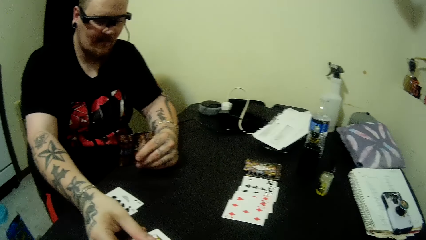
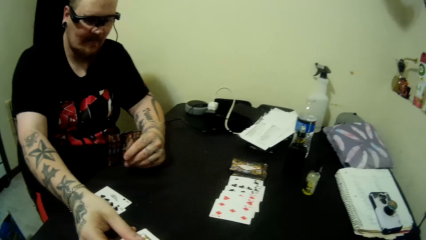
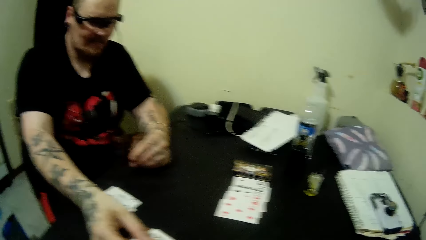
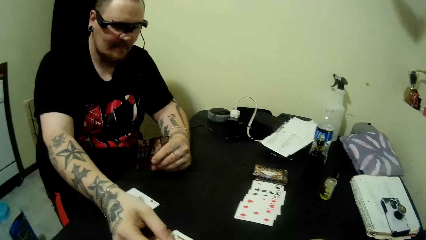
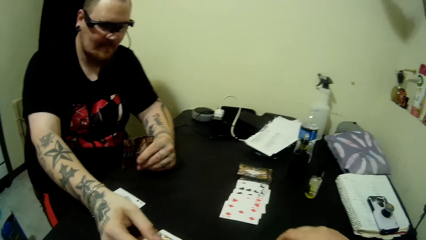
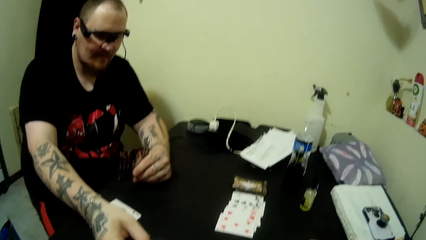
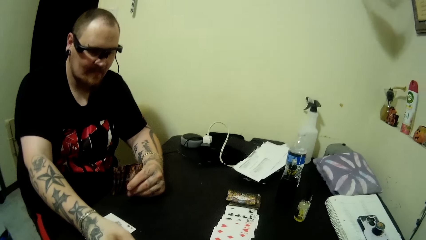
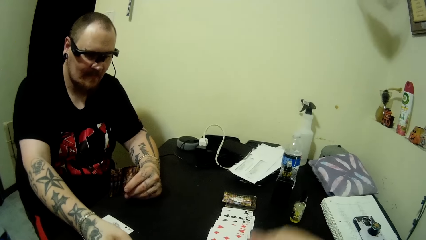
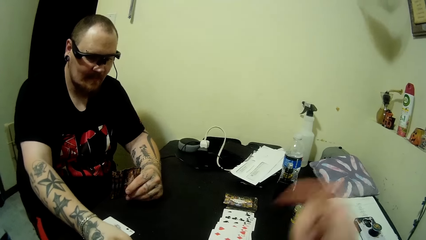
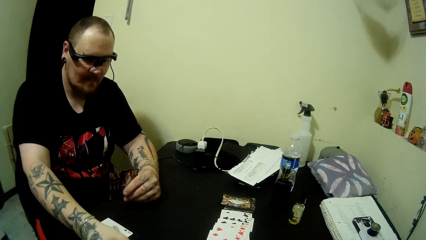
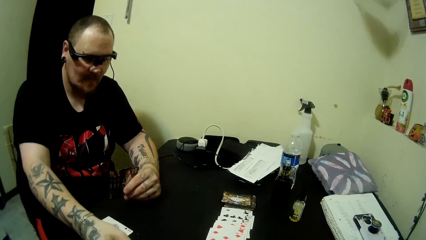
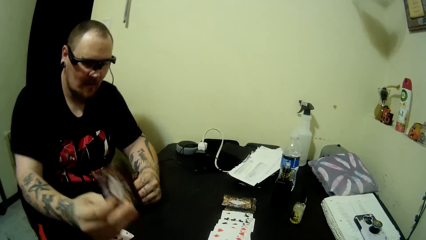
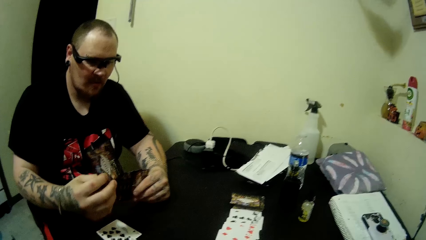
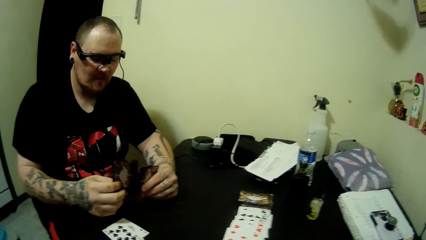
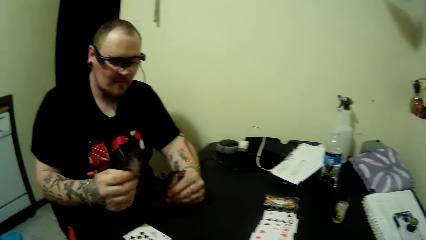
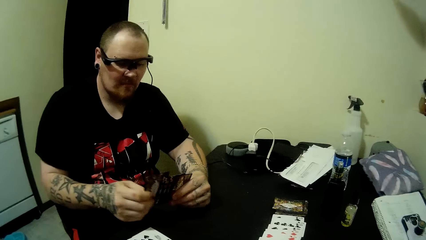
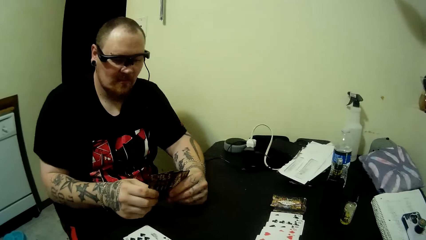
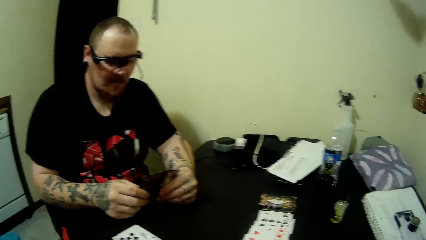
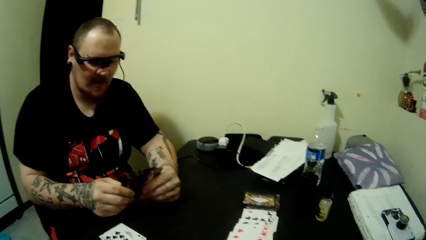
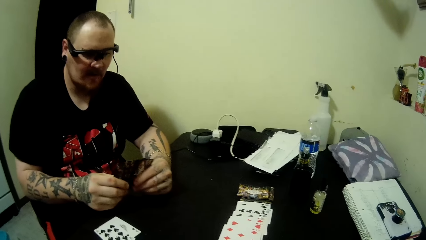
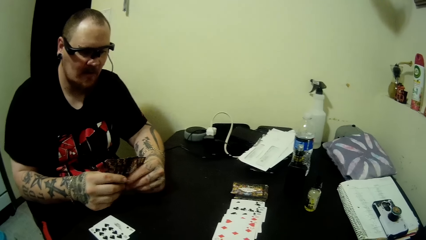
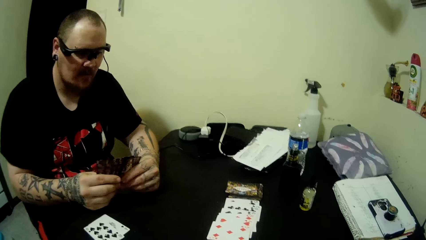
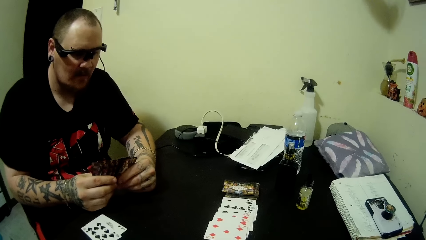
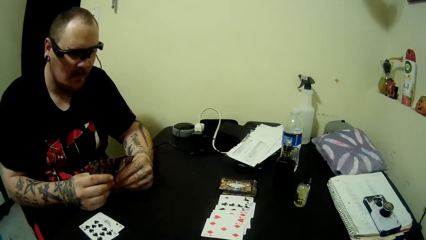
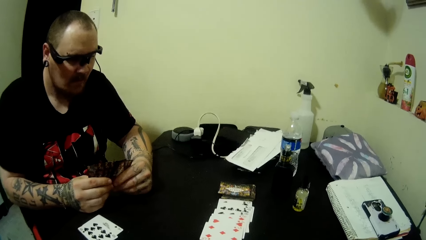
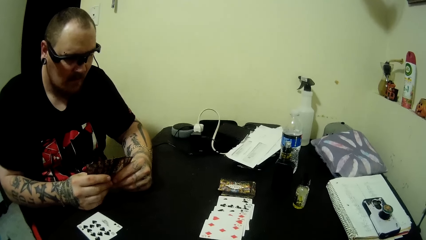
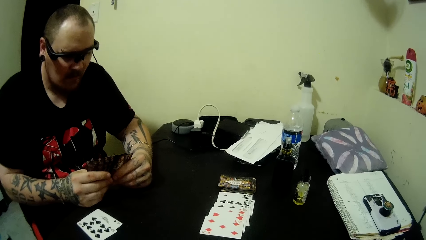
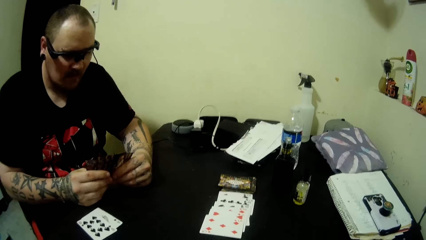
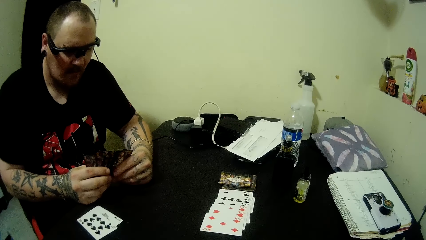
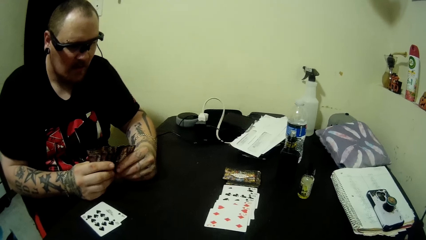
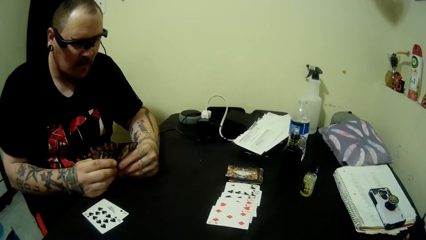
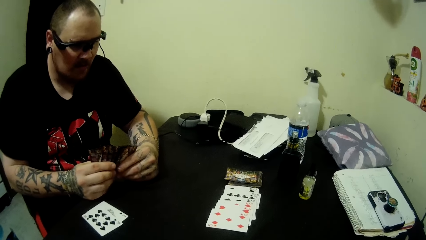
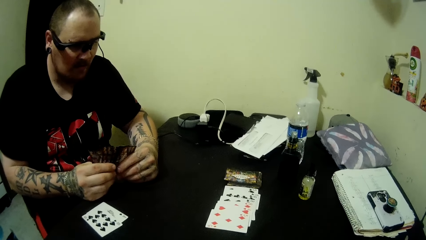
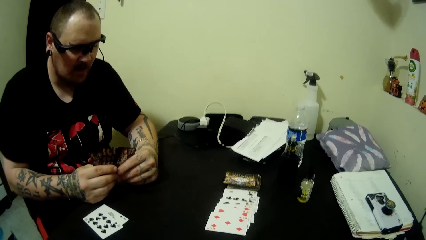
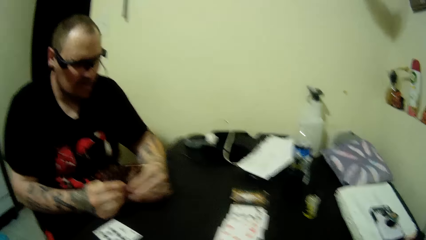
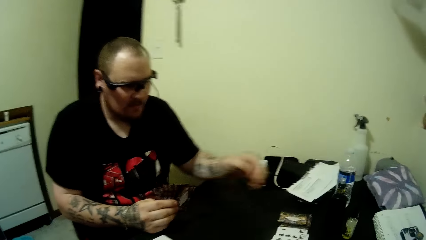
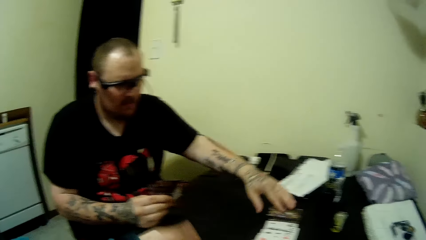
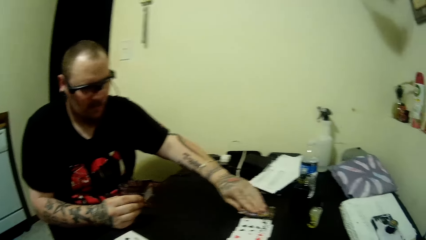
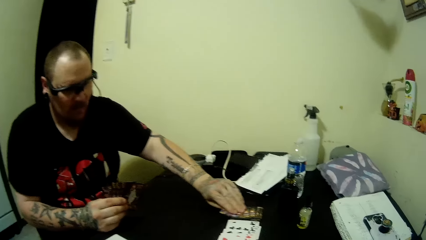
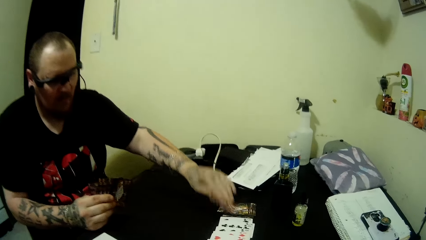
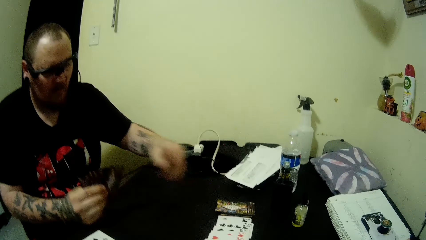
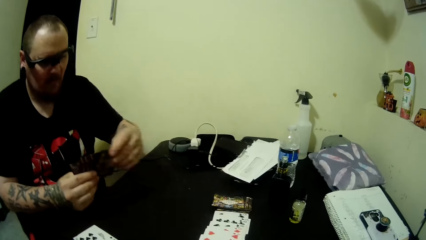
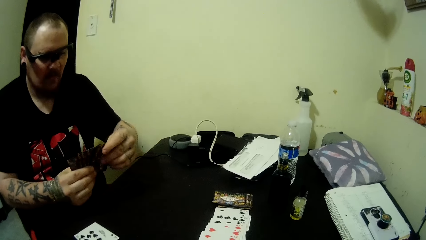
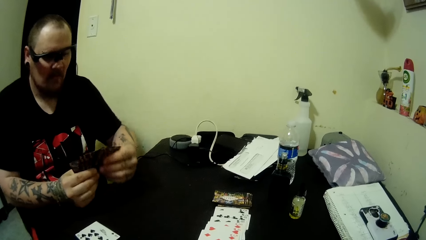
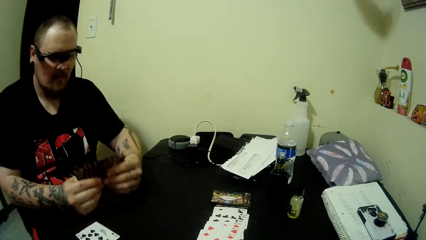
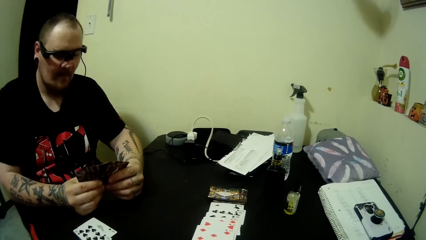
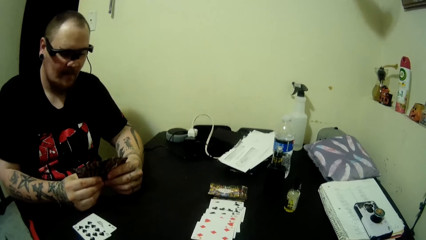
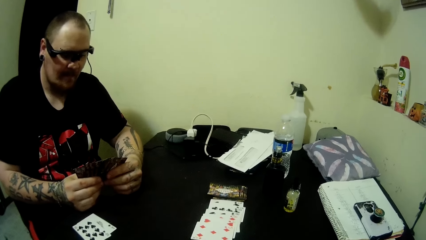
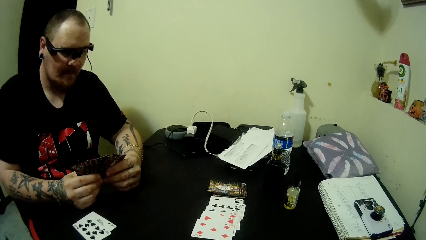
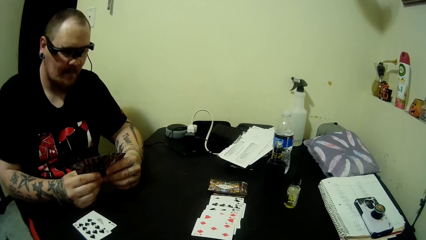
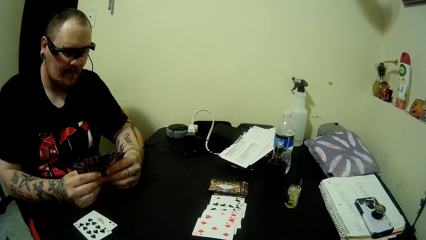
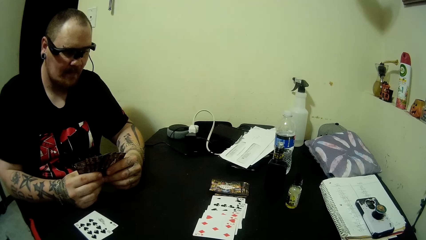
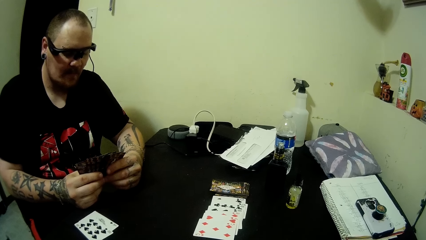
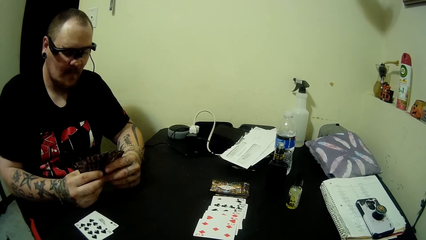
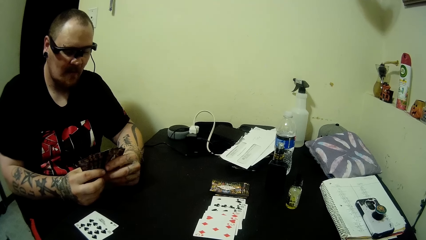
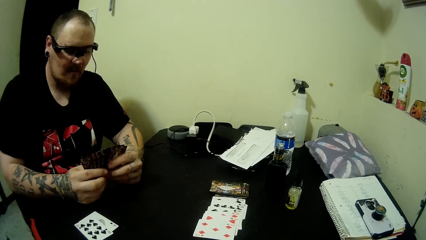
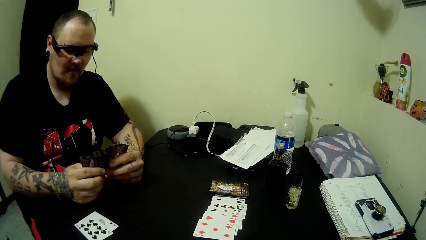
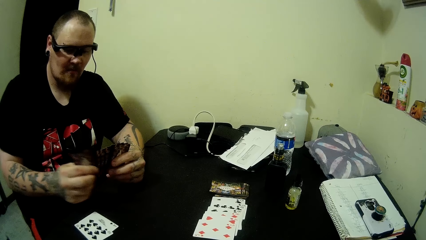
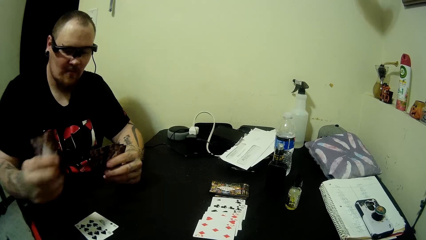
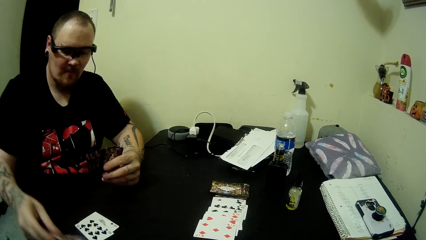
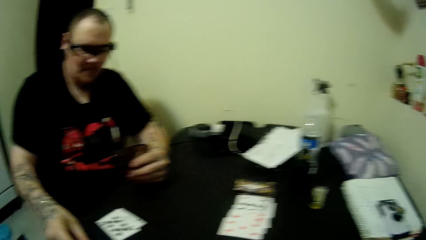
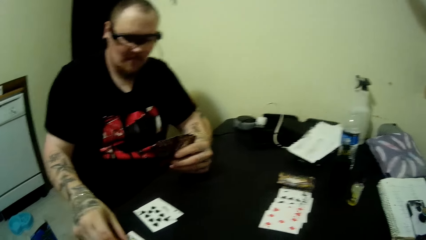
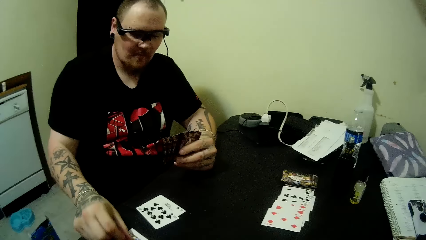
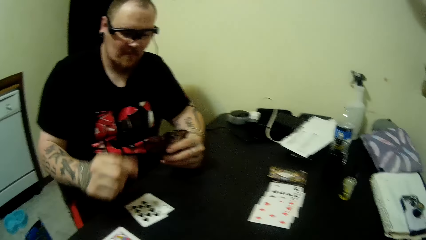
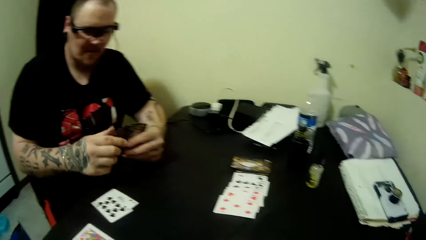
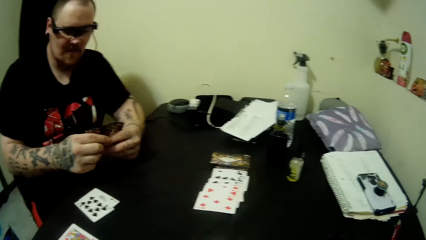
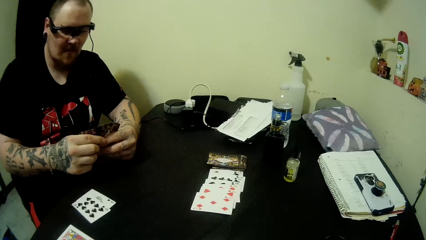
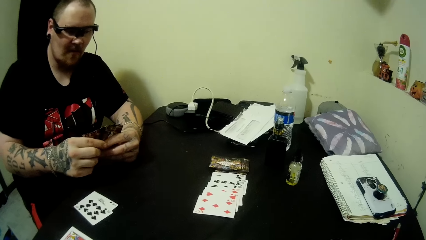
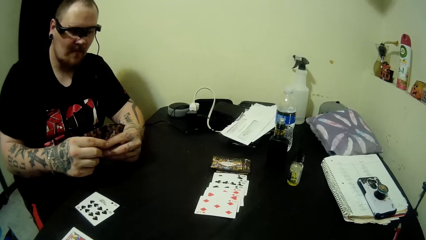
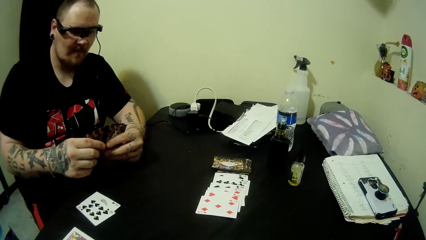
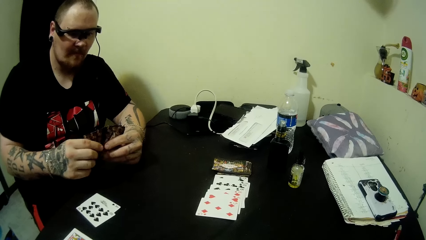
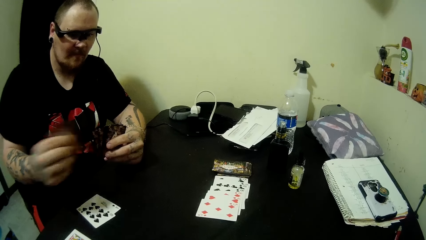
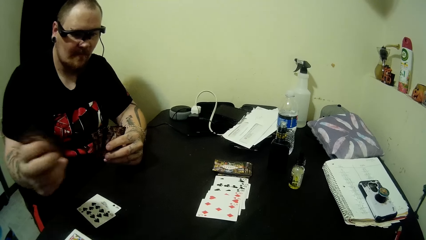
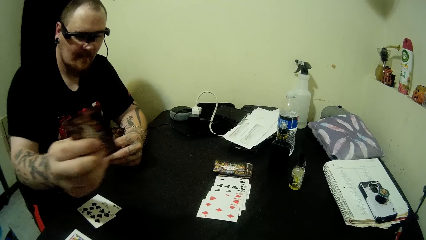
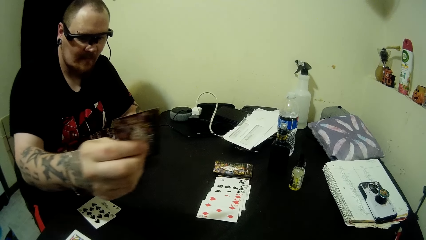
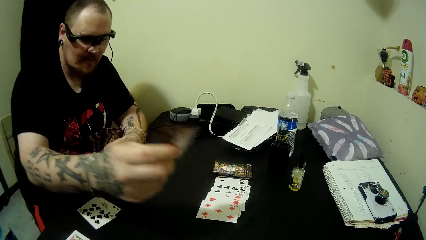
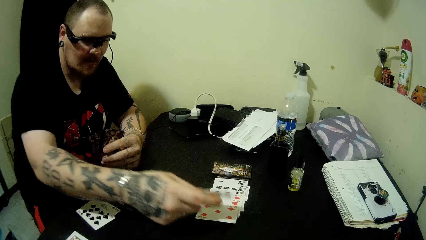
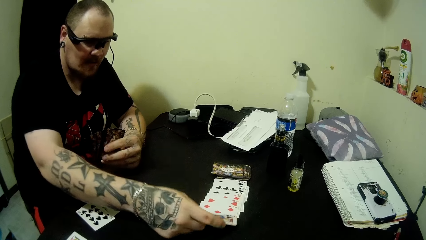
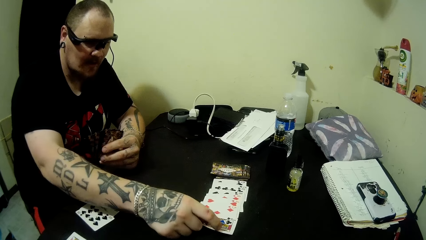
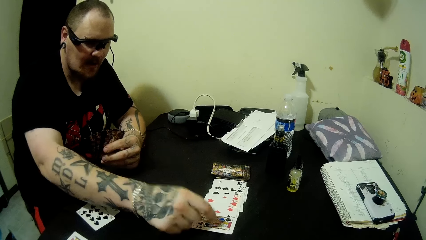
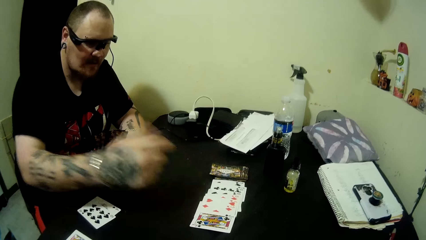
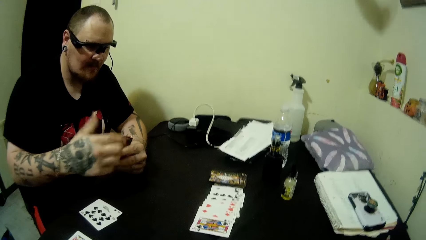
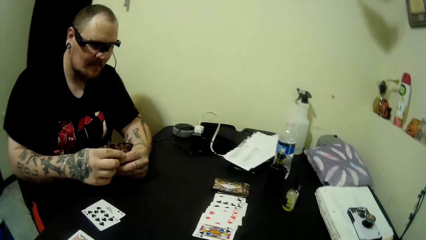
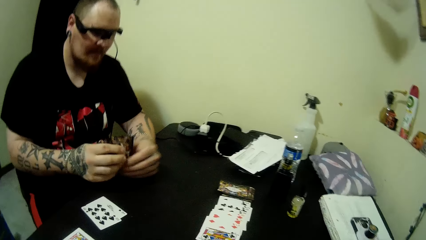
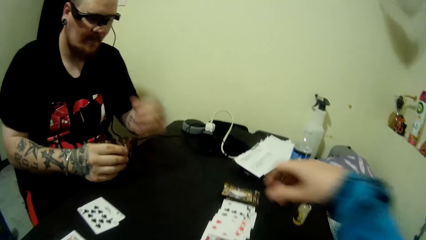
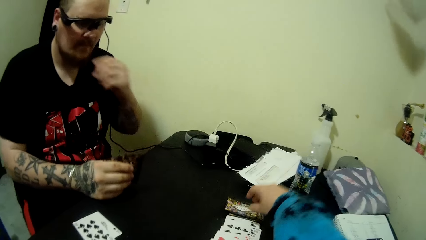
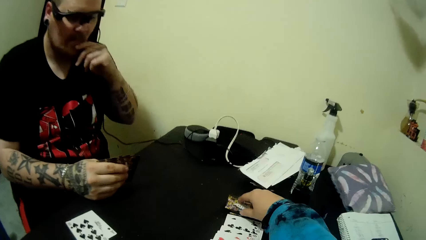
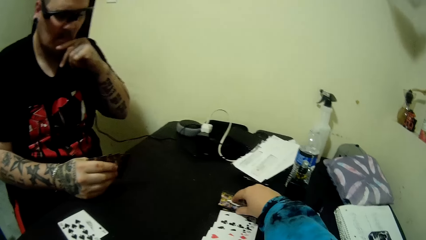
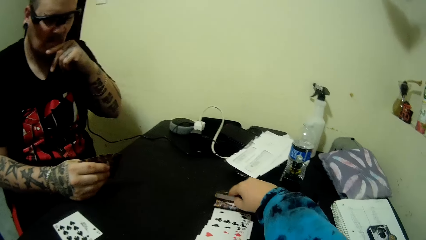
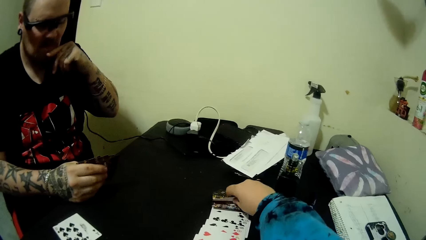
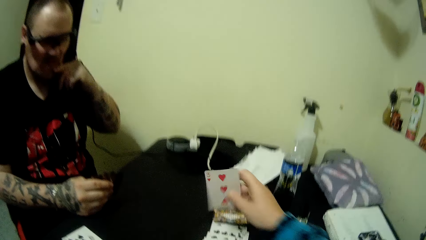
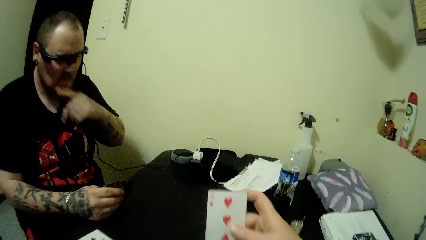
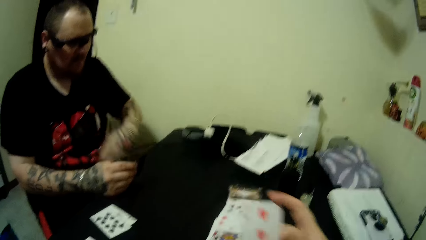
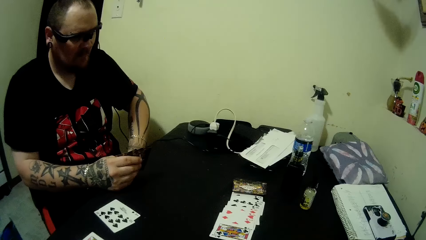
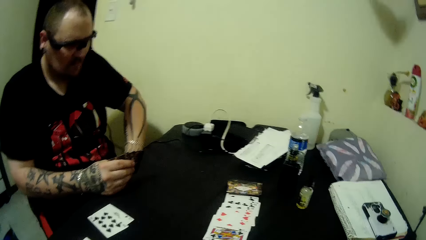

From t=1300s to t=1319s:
A man shows the camera wearer his card with his right hand. The camera wearer moves the right hand. She checks through his cards. The man picks a card from the stack of cards on the table with his left hand. He drops some cards in his hands on the table, stares at the cards in hand and plays a card on the table. The camera wearer picks a card from the stack of cards on the table with her right hand.
